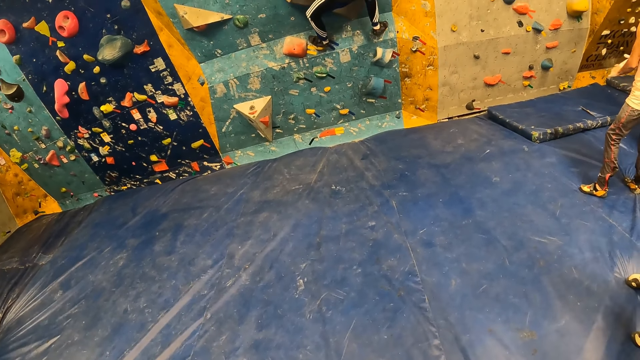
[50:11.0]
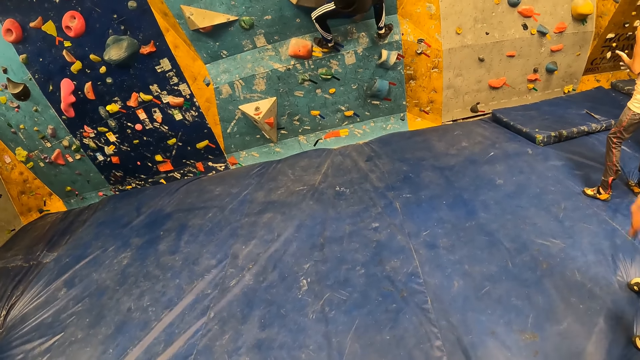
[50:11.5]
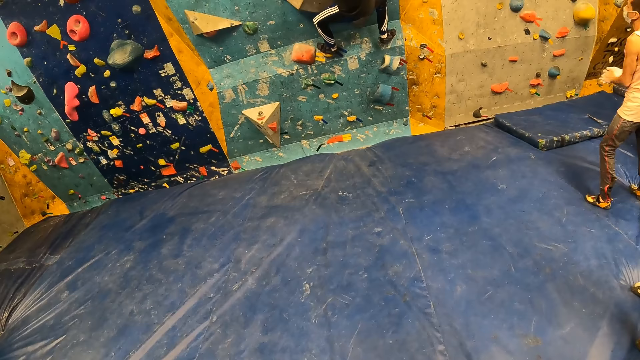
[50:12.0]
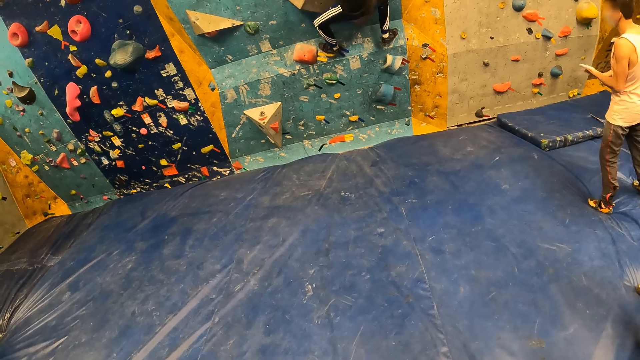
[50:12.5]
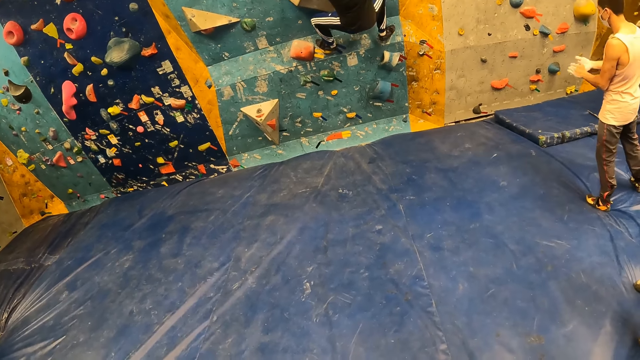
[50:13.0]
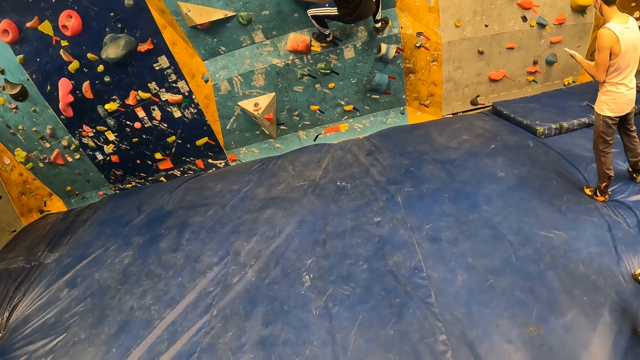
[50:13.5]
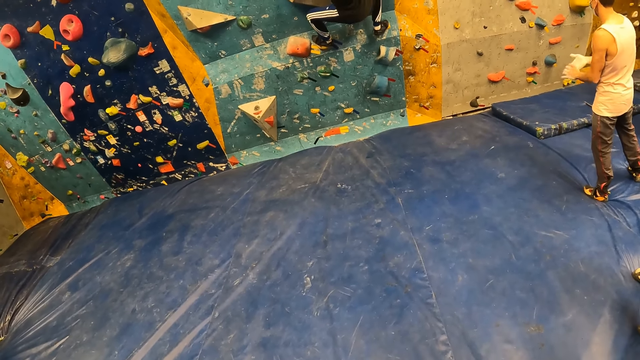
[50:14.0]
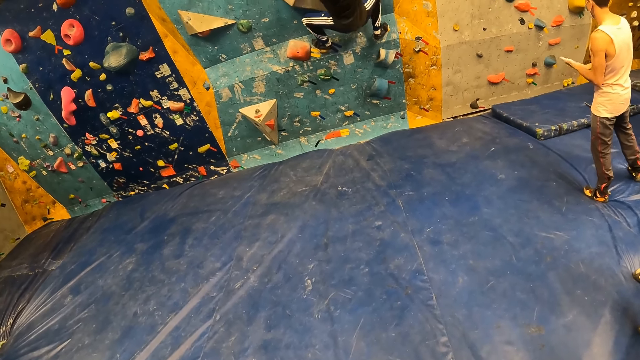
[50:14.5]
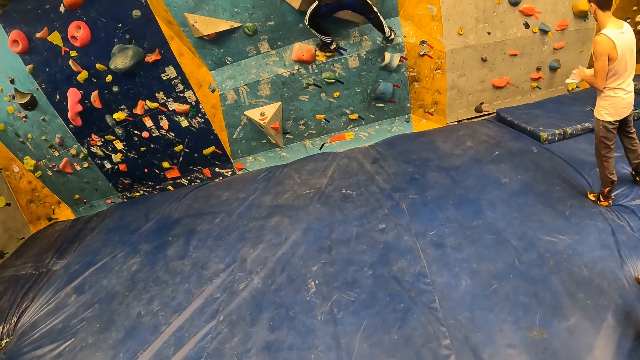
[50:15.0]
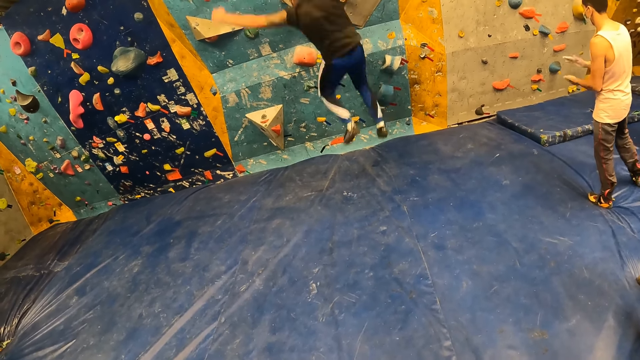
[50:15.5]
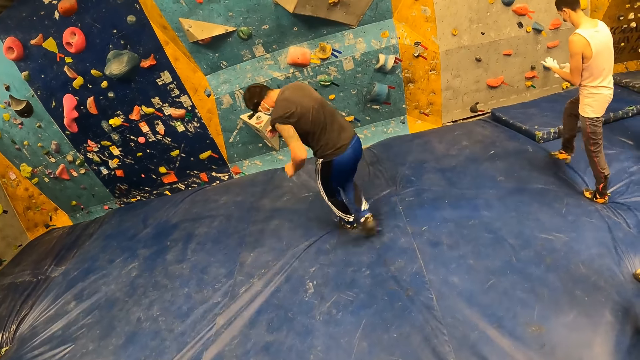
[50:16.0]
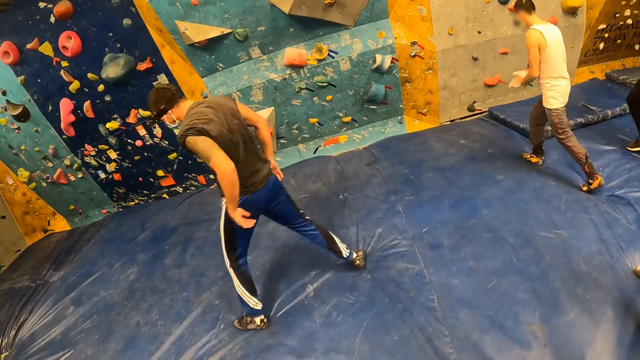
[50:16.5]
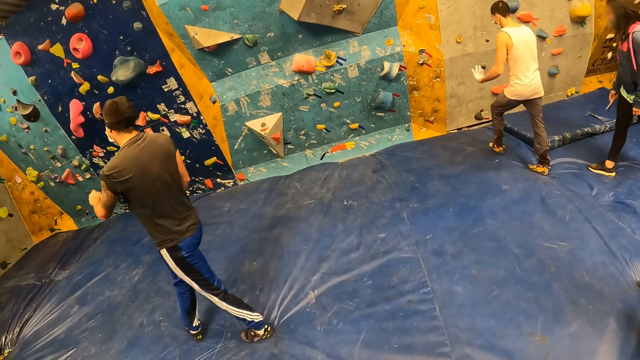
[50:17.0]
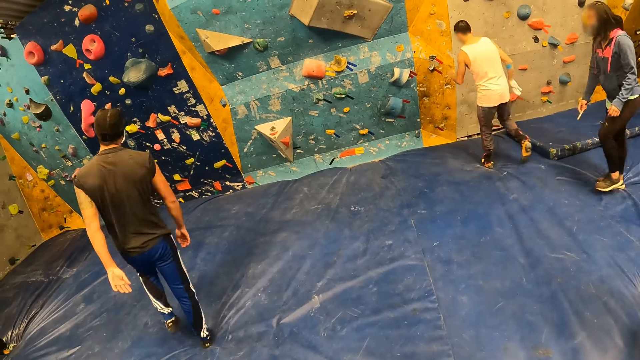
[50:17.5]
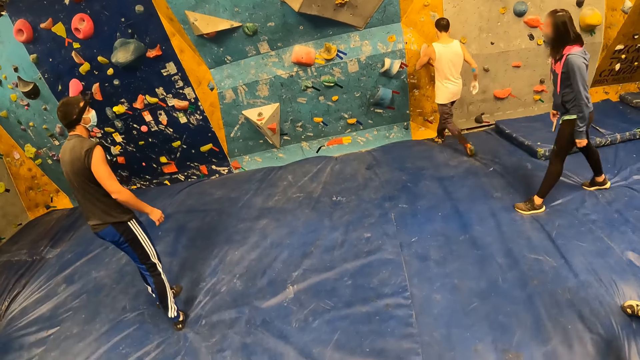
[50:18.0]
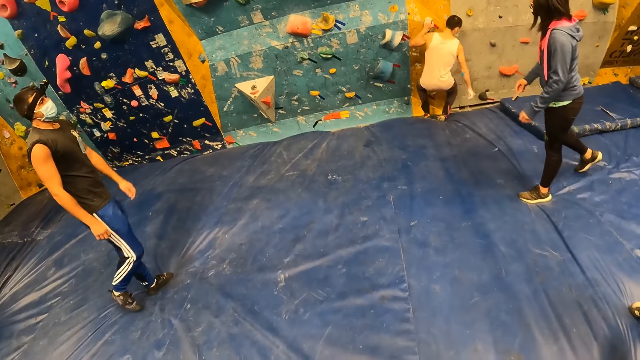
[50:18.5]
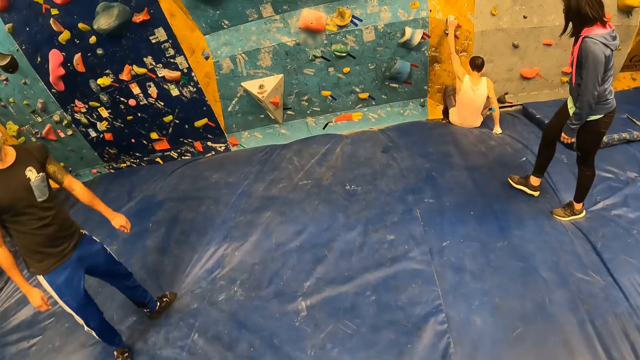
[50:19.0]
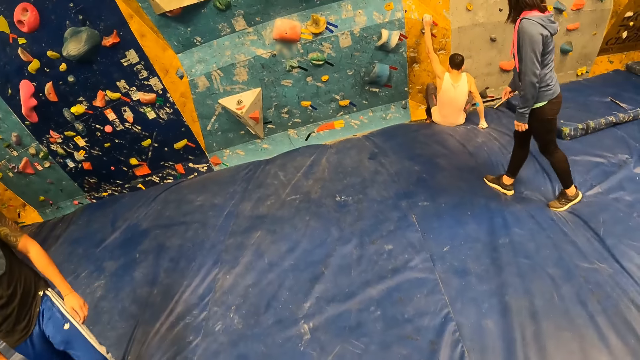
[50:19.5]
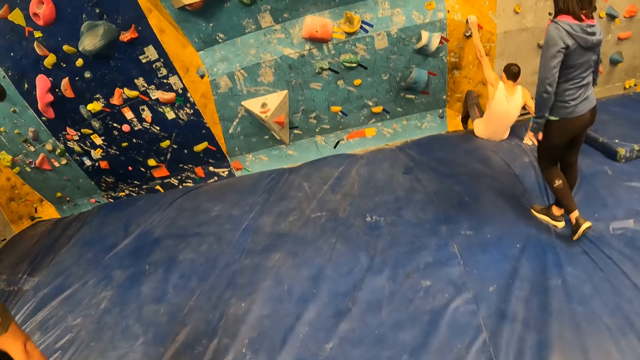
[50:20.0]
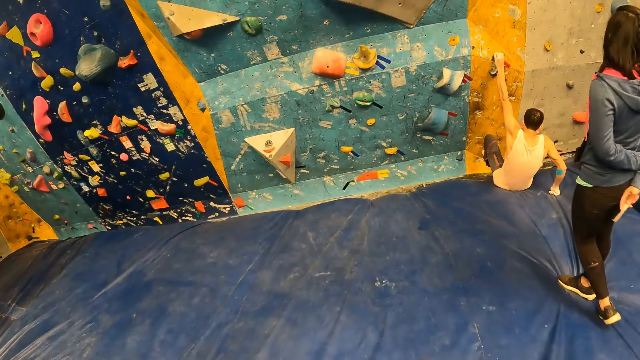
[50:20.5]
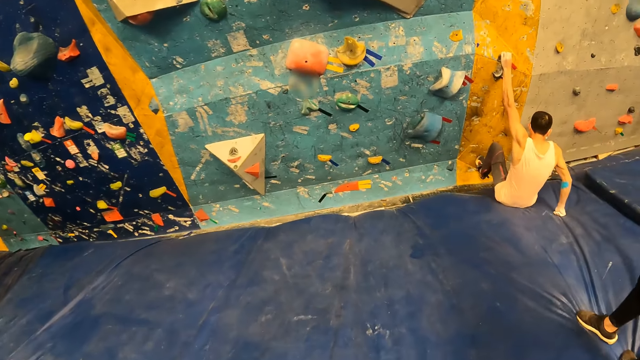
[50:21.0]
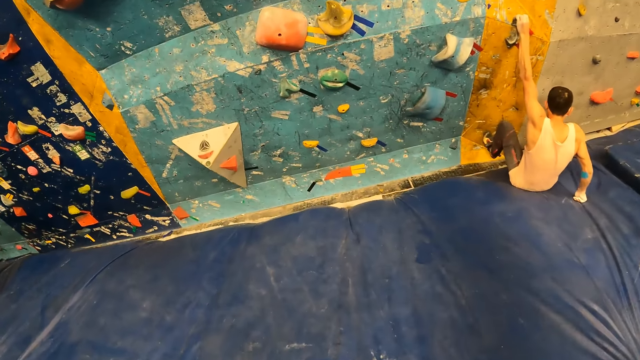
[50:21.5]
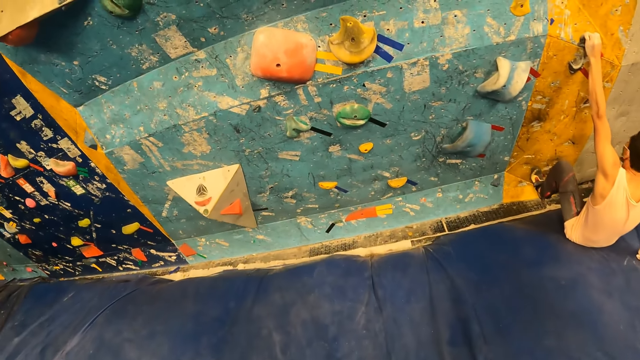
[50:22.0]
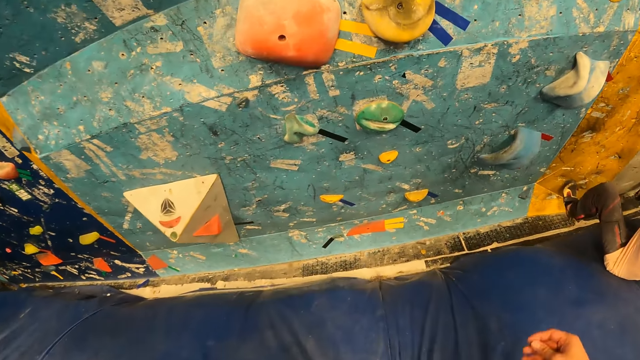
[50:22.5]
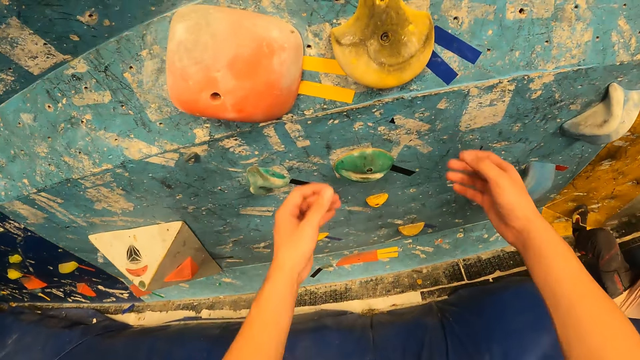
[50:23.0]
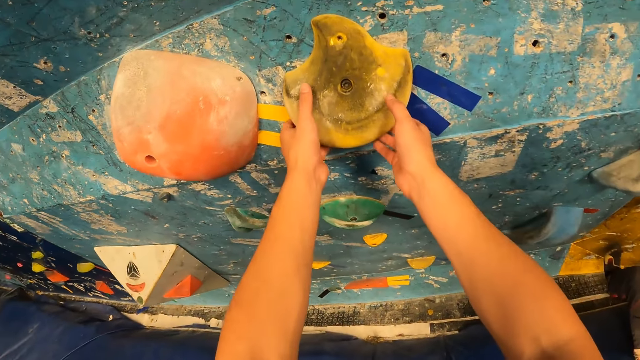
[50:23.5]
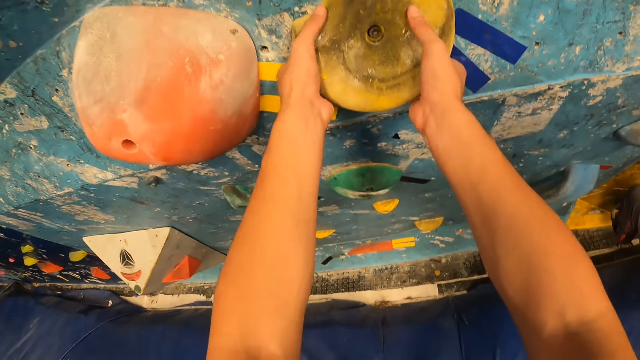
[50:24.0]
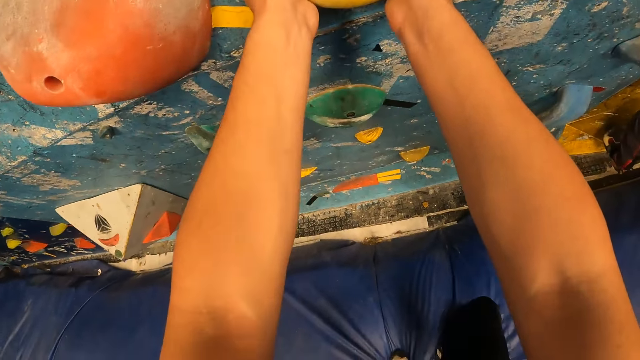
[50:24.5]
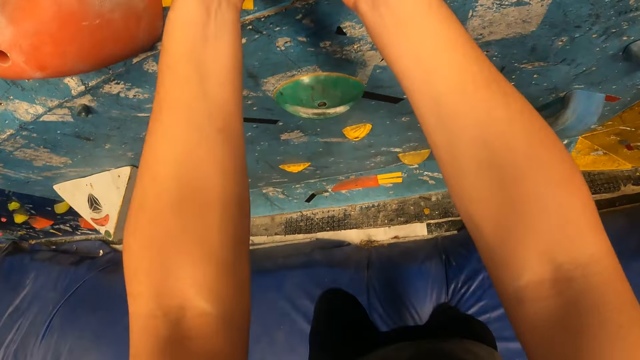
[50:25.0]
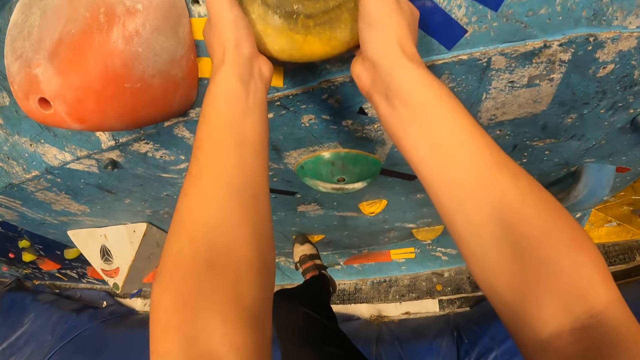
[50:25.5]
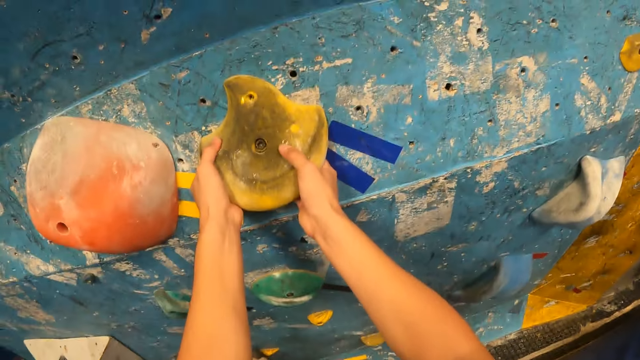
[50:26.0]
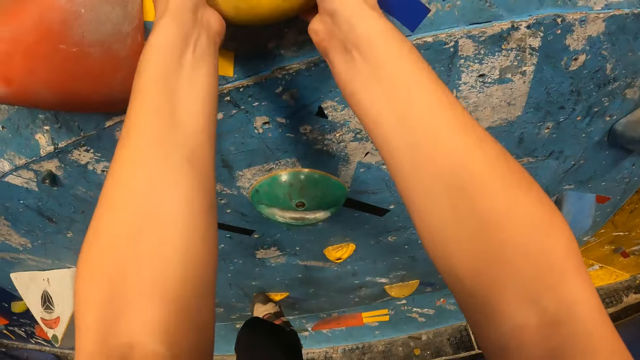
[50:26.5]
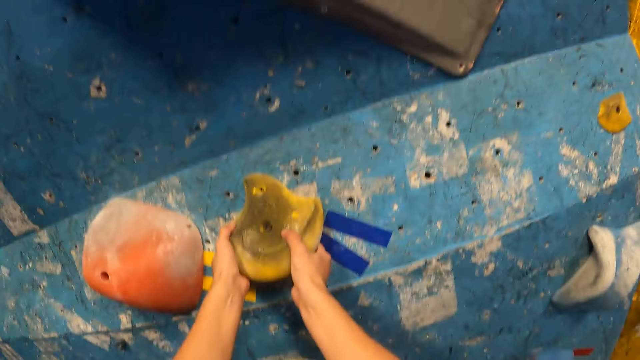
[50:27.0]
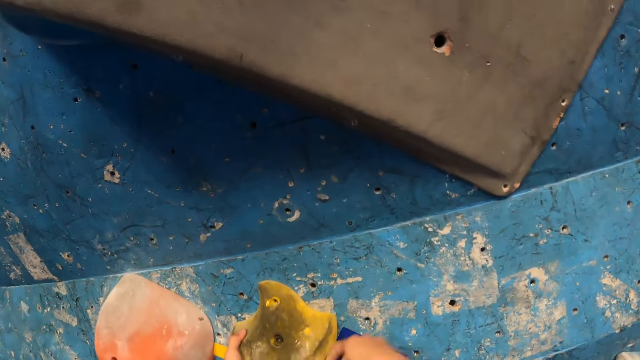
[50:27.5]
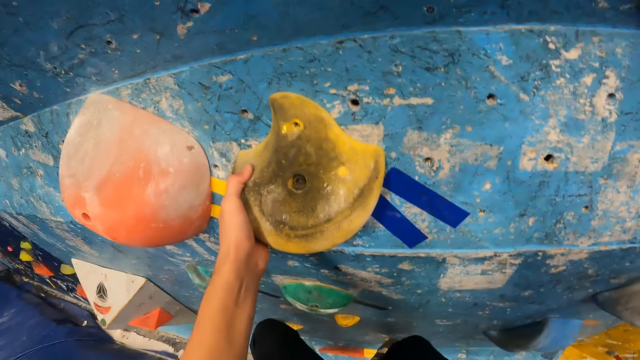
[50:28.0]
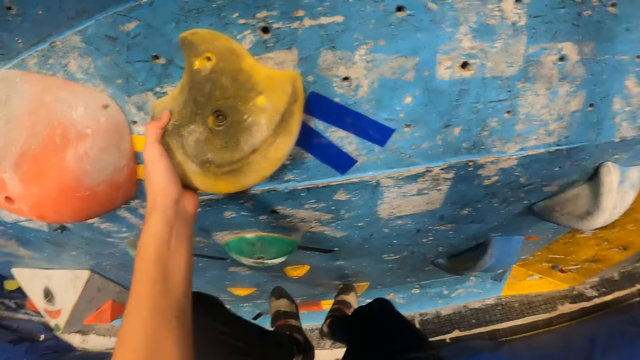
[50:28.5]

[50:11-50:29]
A man jumps down off the wall on the foam with both legs. Another man walks around the room. A third man climbs the wall. The camera wearer climbs the wall with both hands and legs.

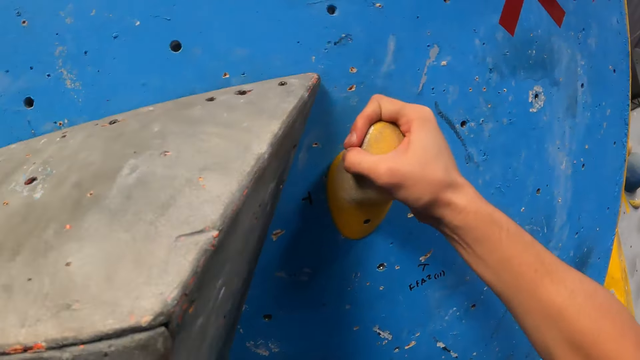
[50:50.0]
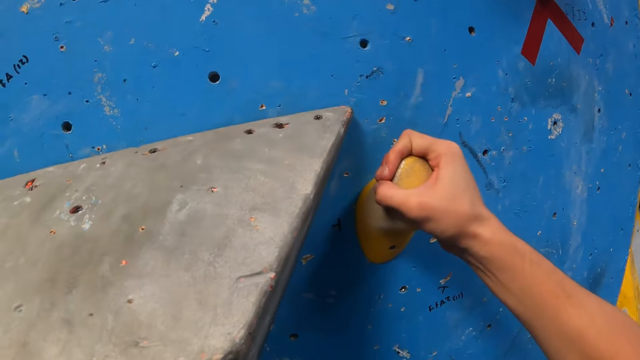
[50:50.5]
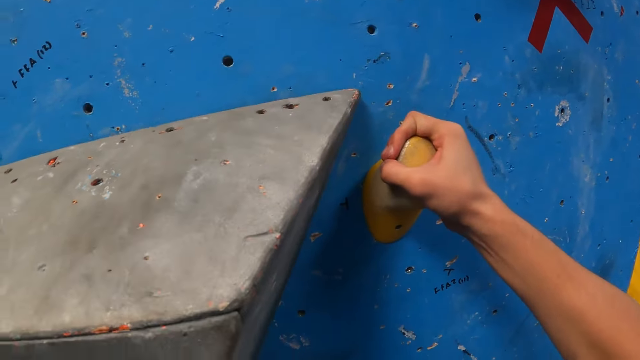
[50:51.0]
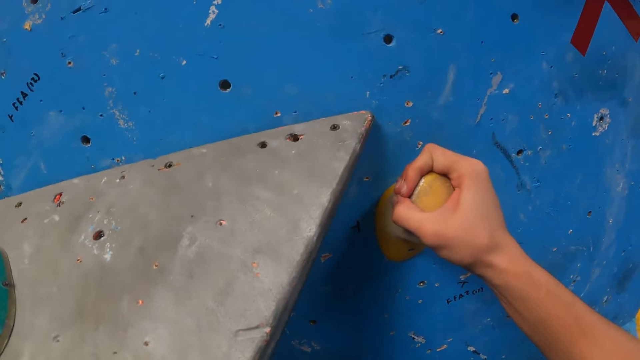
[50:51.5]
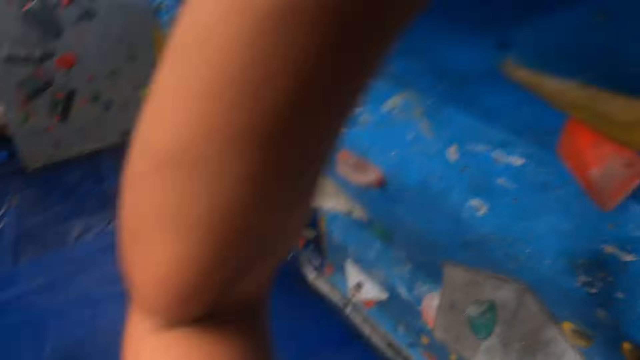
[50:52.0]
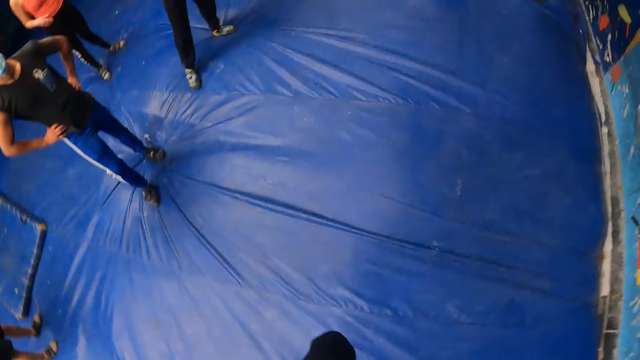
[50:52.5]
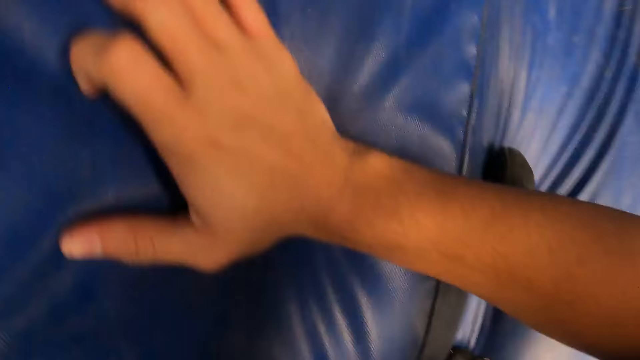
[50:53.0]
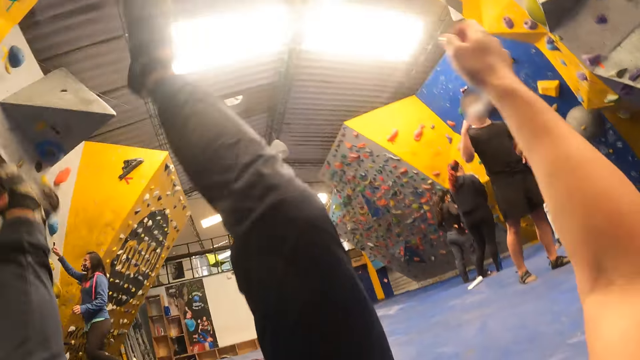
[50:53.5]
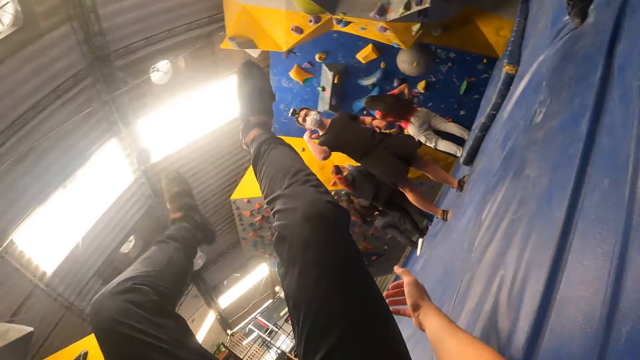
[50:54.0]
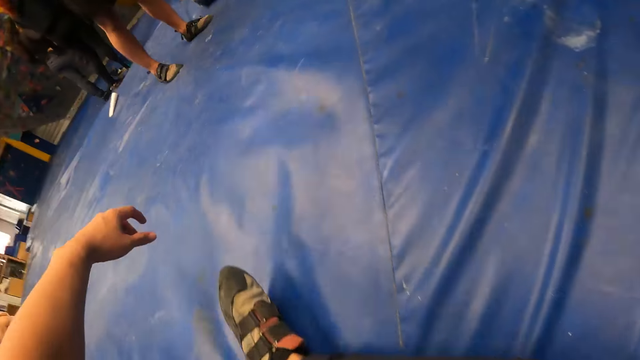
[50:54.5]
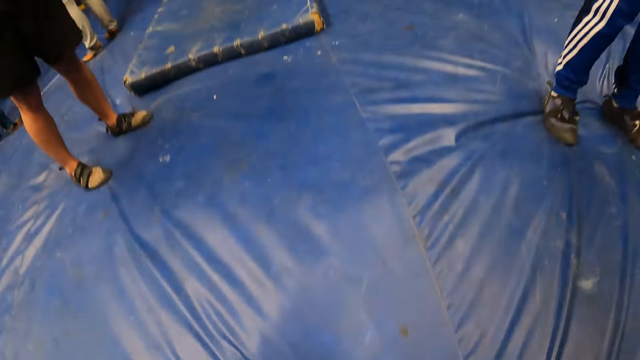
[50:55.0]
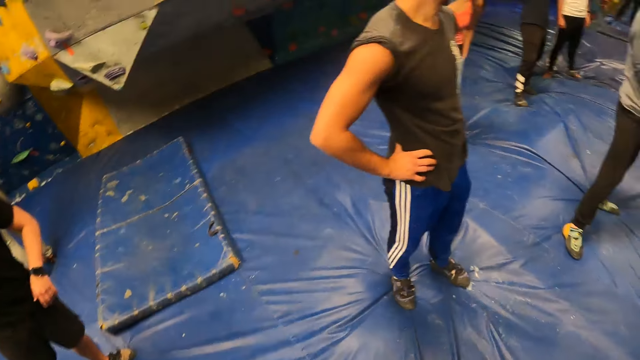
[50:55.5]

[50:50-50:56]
The camera wearer jumps off the wall down on the foam with both legs.
